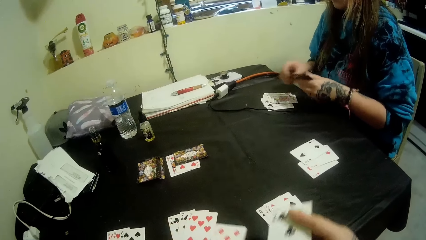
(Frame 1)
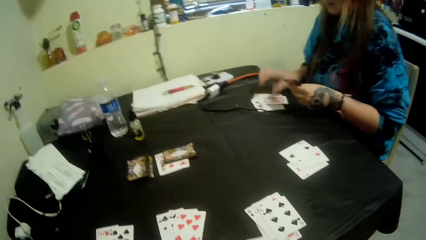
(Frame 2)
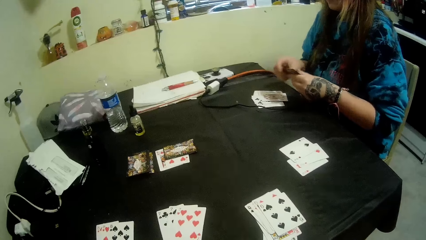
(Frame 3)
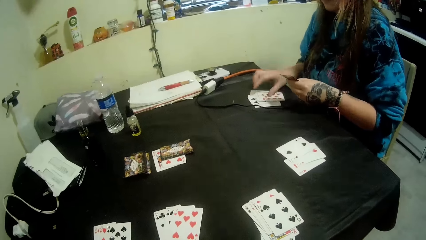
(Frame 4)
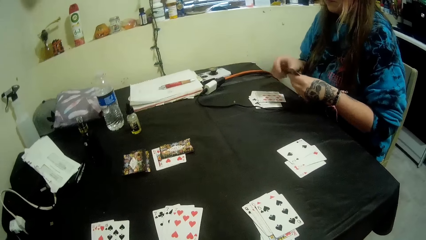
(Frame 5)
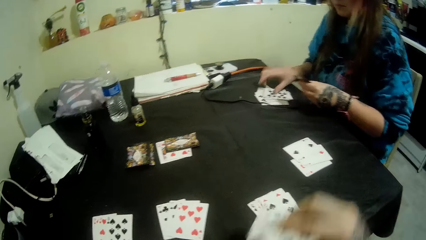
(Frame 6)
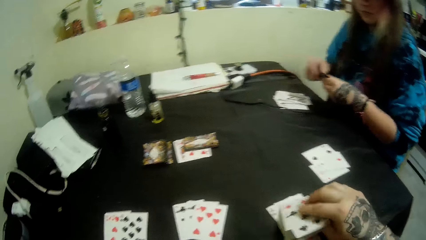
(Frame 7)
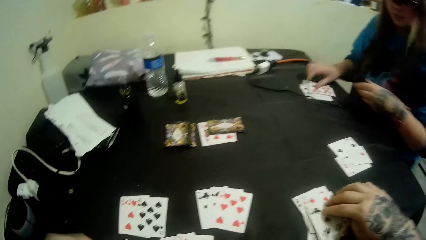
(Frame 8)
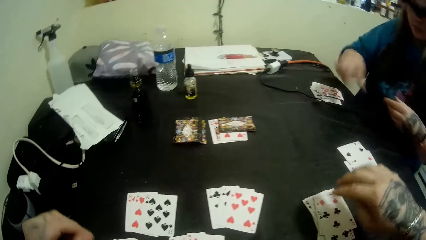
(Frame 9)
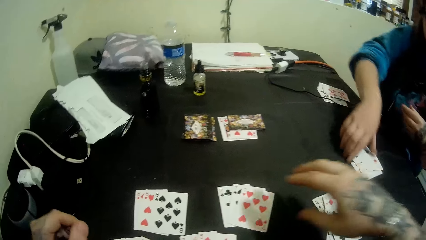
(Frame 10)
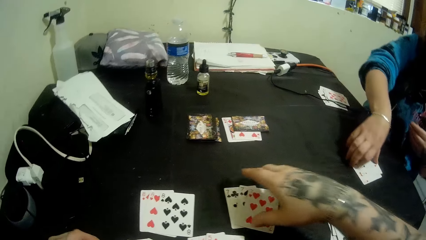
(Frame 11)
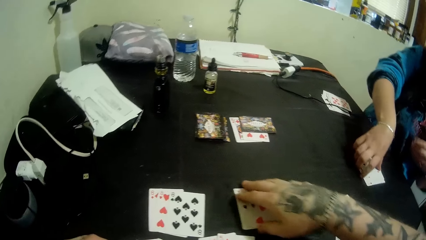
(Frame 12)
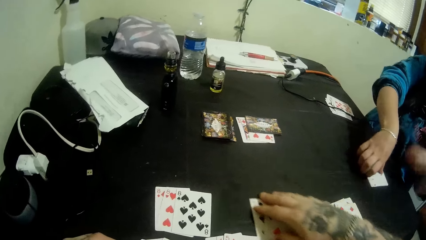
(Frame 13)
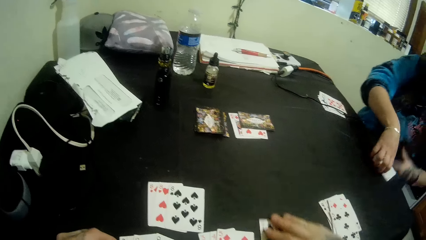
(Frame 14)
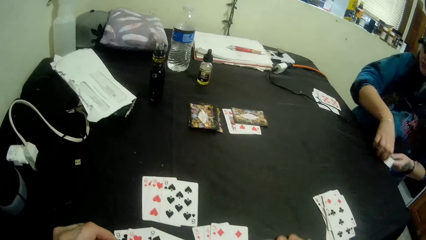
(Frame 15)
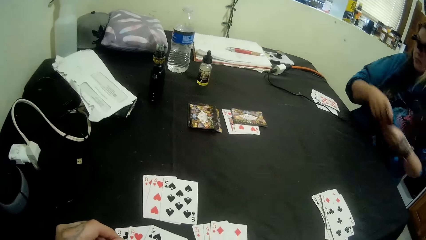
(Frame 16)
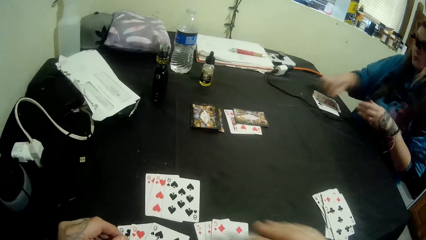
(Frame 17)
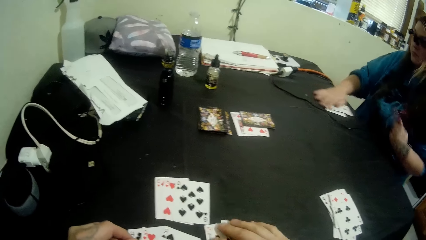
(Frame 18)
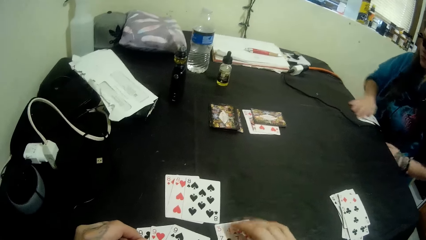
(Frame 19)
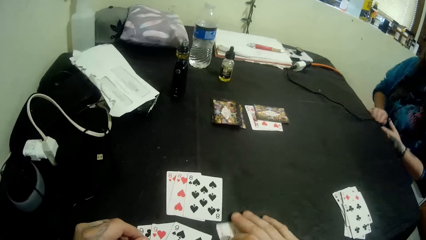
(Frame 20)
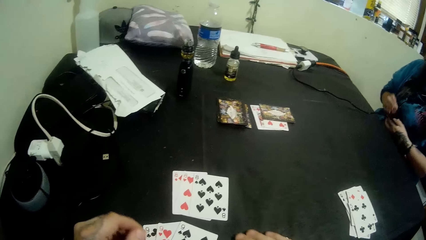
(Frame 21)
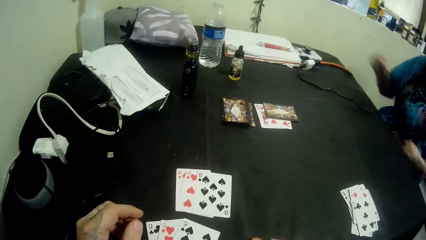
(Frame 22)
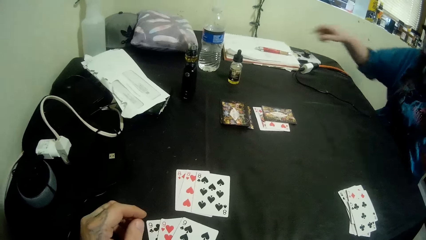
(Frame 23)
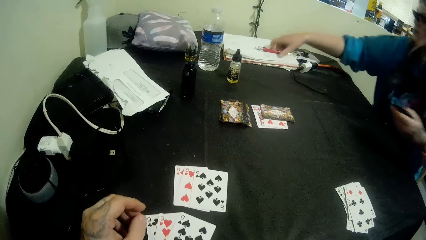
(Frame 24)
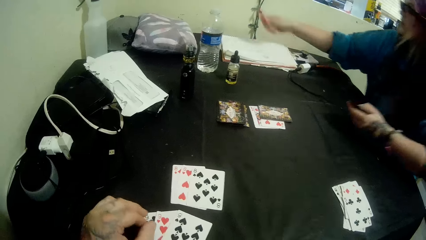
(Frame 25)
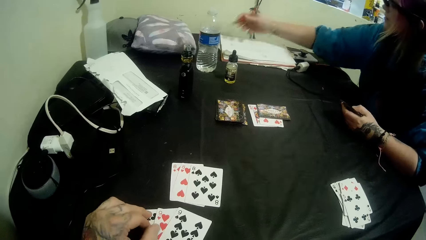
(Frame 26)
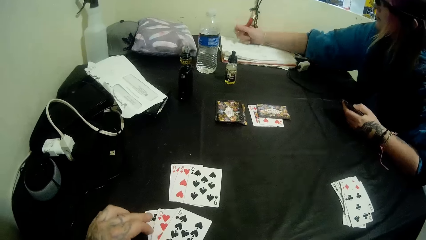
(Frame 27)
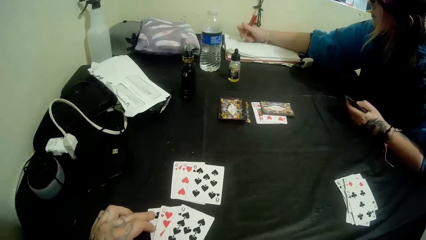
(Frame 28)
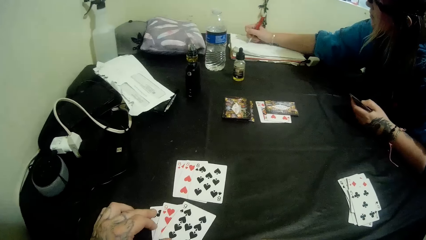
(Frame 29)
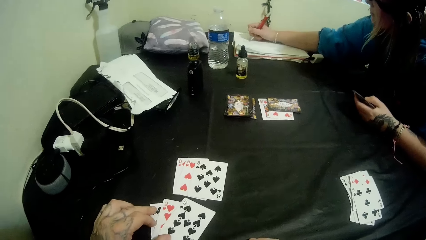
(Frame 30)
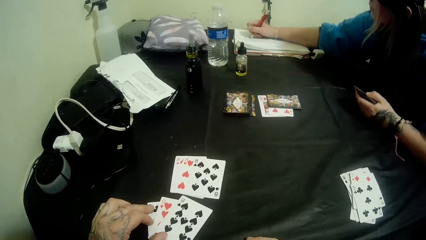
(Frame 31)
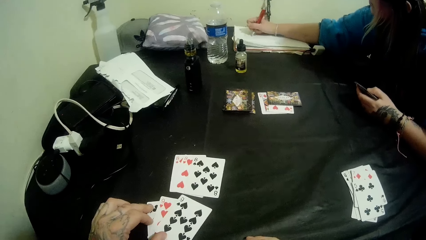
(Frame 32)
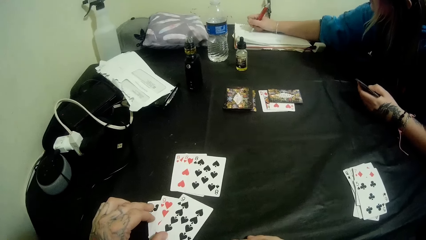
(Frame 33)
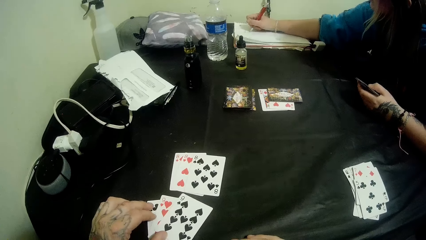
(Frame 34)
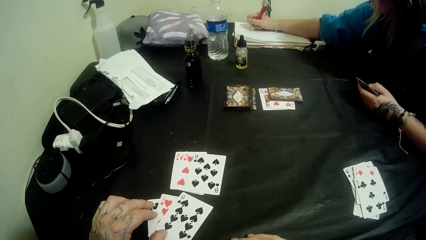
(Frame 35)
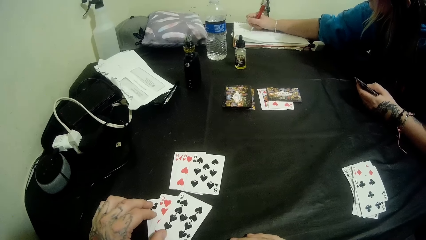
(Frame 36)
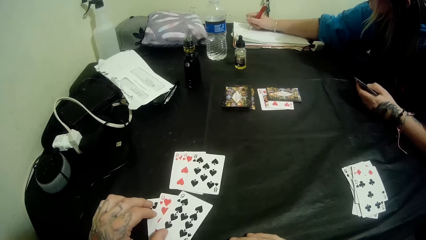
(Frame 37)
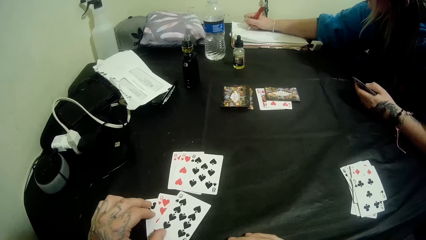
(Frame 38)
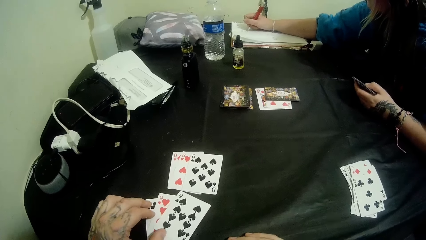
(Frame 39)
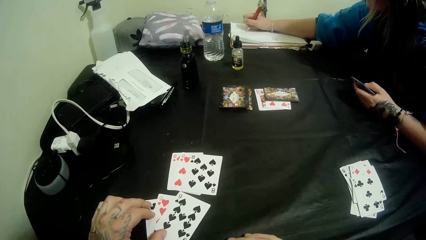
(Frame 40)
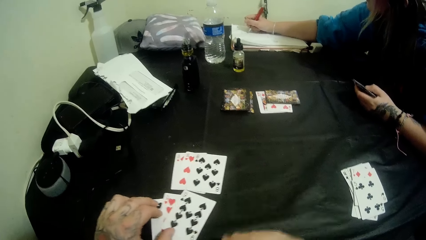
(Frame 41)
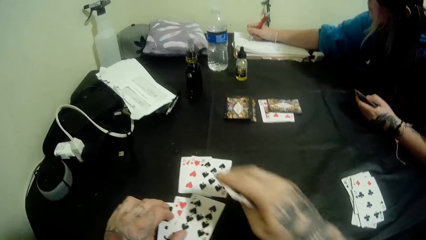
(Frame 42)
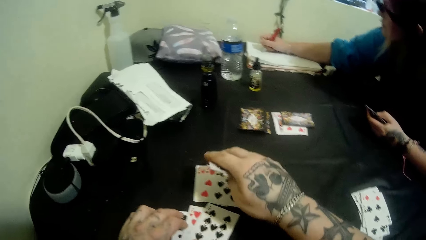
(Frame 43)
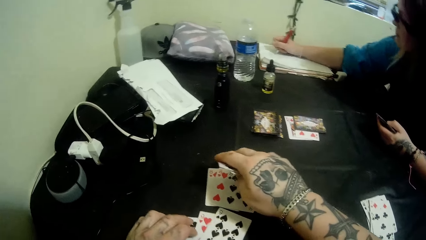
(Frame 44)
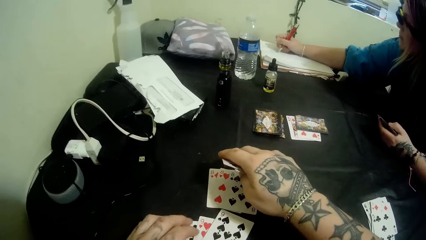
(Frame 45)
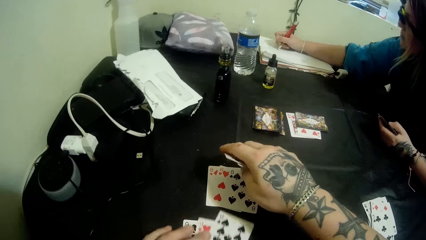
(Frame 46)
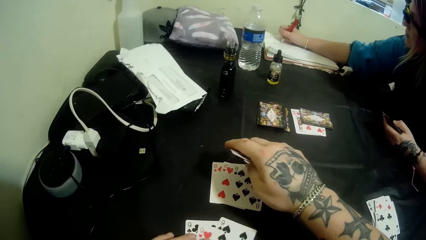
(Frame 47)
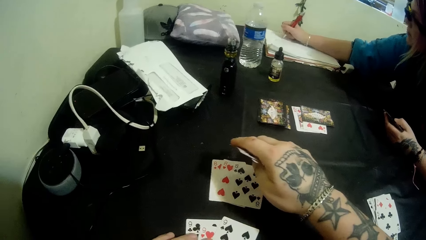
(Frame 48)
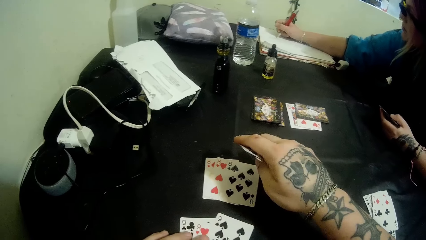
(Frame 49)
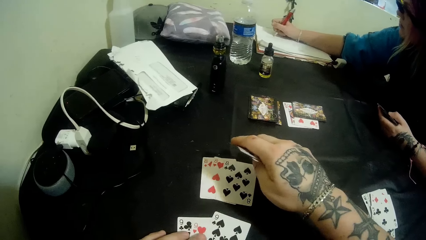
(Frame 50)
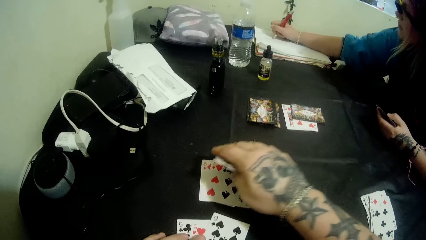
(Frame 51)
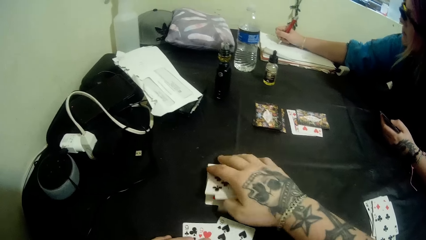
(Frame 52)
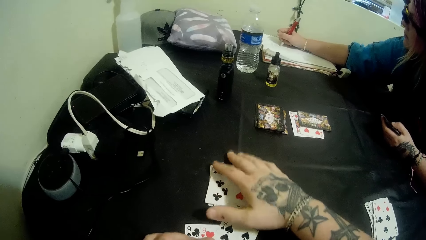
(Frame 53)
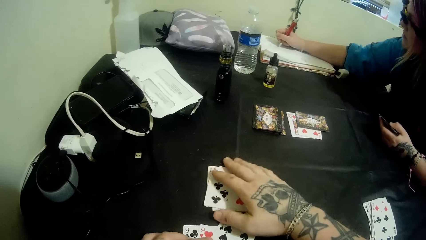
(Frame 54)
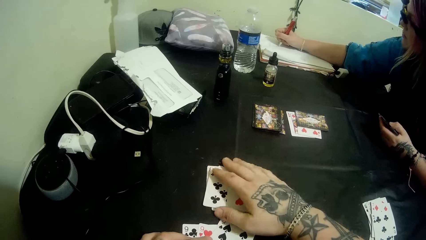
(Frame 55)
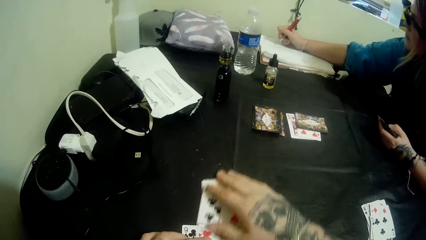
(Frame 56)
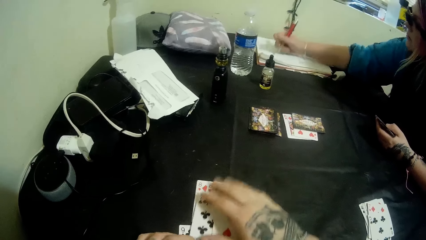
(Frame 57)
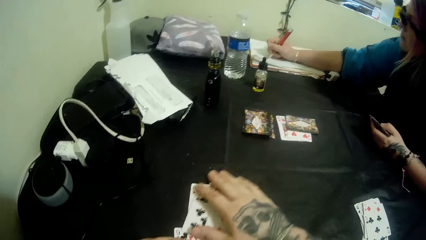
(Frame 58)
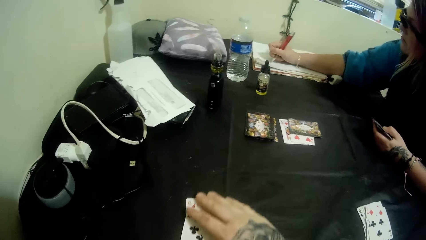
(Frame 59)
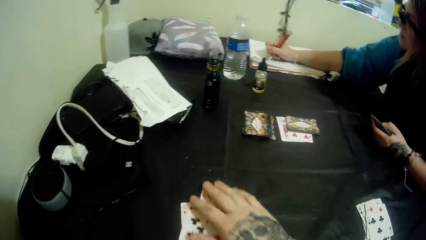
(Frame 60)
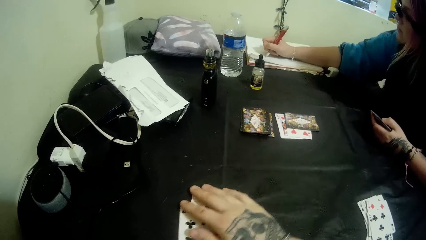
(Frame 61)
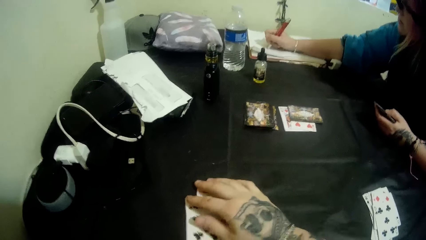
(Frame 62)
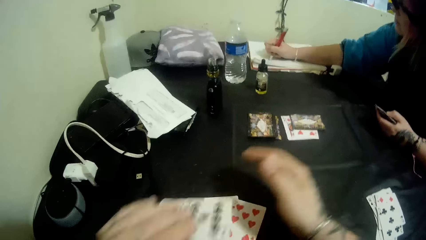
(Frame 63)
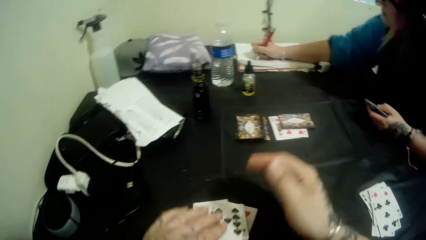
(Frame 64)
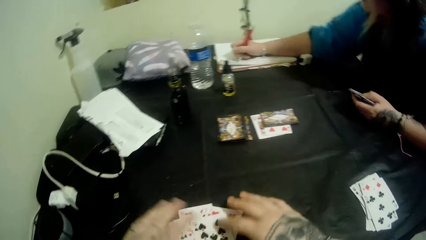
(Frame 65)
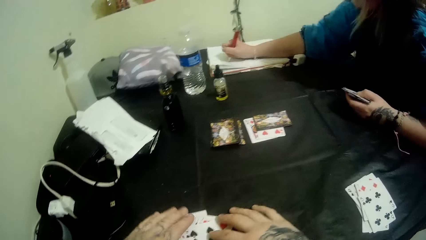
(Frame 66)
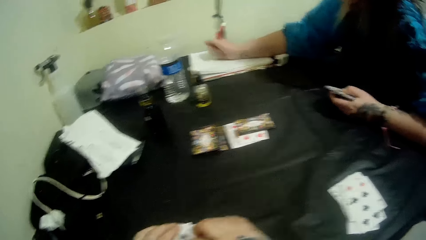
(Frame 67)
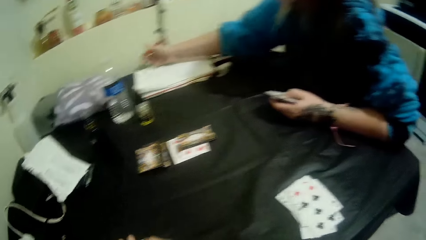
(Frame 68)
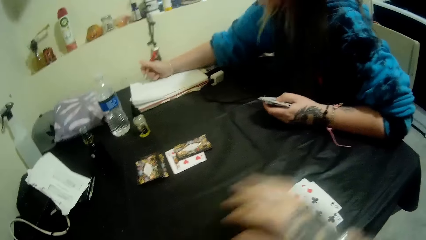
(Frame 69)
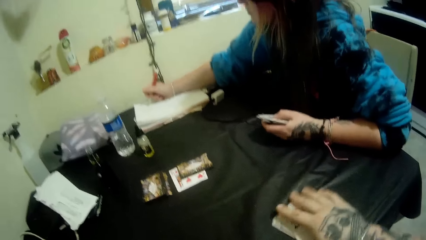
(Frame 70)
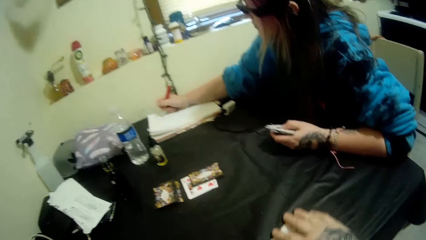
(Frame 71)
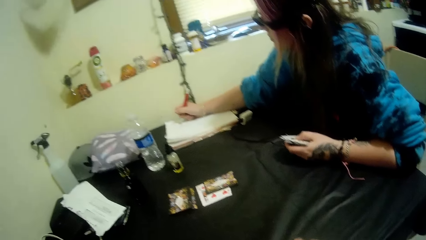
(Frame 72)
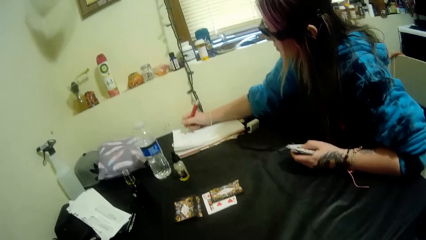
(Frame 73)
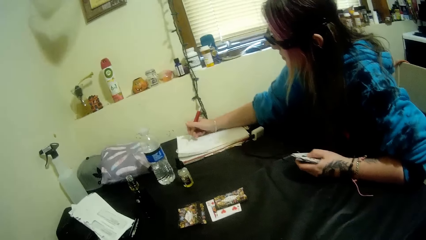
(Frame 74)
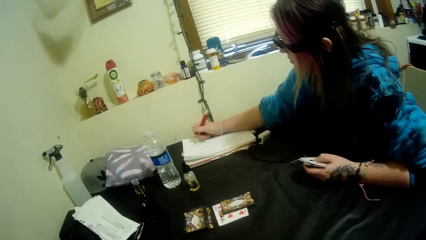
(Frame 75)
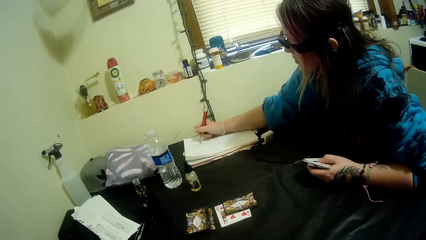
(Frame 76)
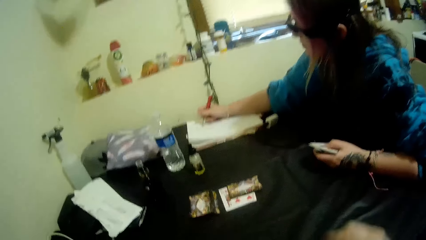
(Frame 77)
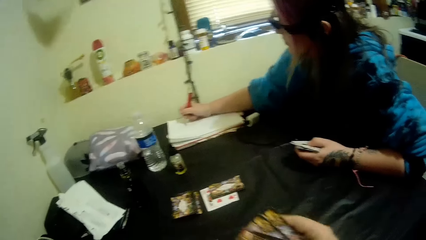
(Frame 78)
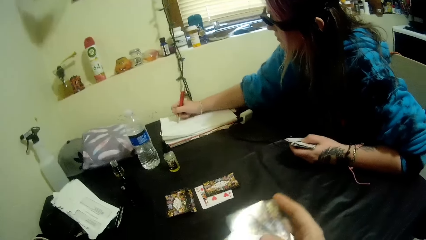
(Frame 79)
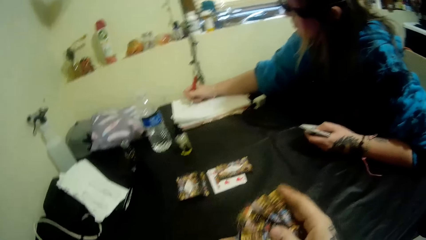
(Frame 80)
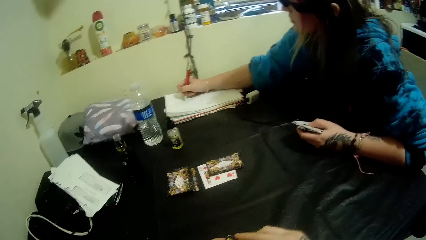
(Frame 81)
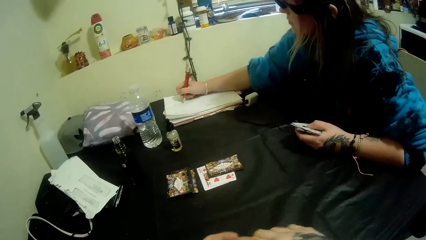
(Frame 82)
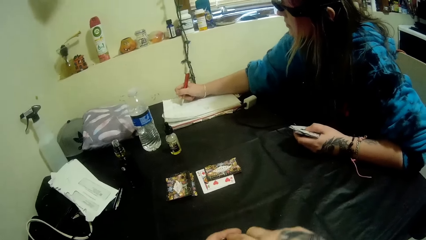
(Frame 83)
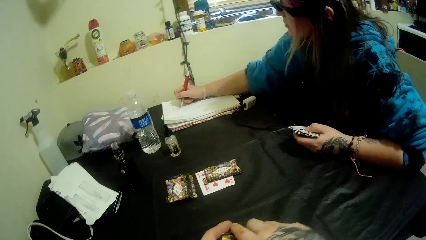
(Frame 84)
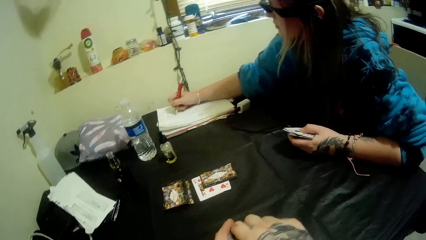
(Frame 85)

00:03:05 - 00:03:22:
The camera wearer picks a card. A woman drops cards, picks a card, drops cards, picks a card, drops a card, holds a card and drops a card. The camera wearer drops cards. The woman picks cards. The camera wearer picks a card. The woman holds the card with the other hand. The woman moves cards. The camera wearer picks cards. The woman packs the cards on her side of the table. The woman holds the cards with the other hand. The camera wearer moves a hand. The woman moves a hand. The woman picks up a pen on a book on the table. The camera wearer touches cards. The woman writes on the book with the pen. The camera wearer moves cards. He moves the right hand. He counts the cards on his side of the table. He moves the cards. He puts the cards on the table. He moves the cards. He lifts a hand. He drops cards. He holds cards. He moves cards. He lifts cards.
